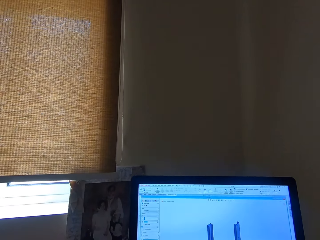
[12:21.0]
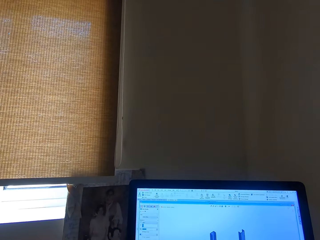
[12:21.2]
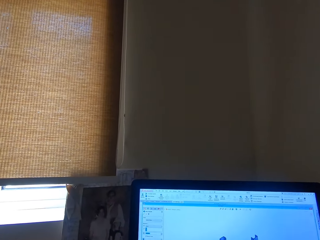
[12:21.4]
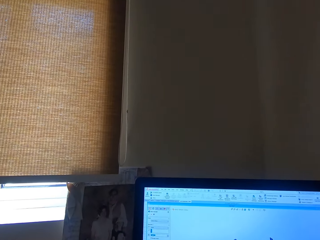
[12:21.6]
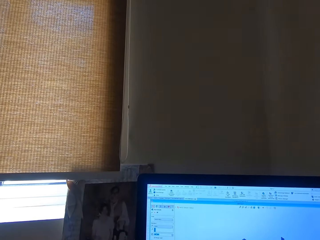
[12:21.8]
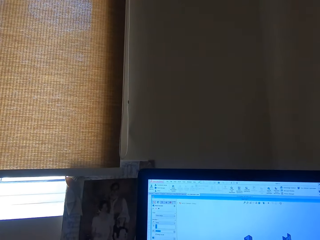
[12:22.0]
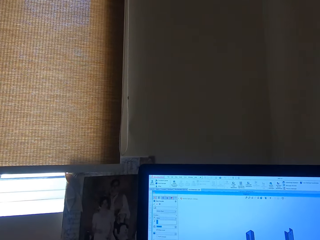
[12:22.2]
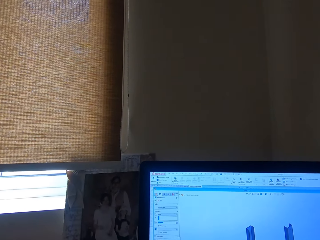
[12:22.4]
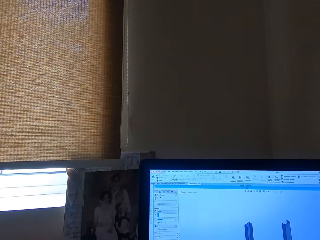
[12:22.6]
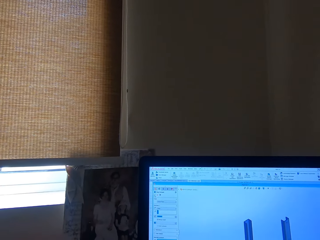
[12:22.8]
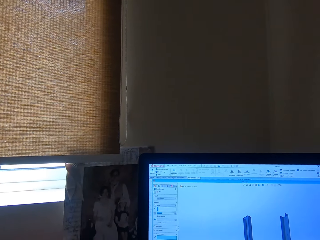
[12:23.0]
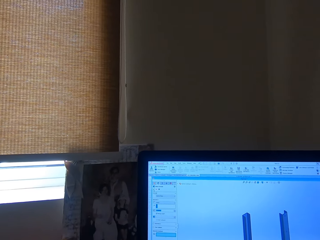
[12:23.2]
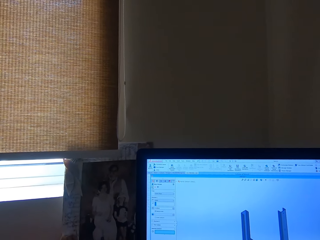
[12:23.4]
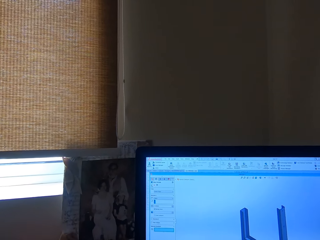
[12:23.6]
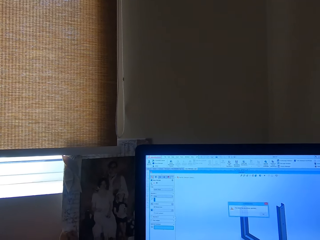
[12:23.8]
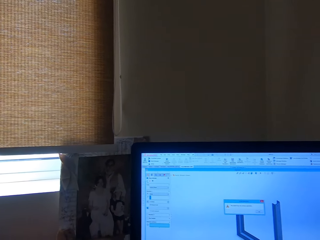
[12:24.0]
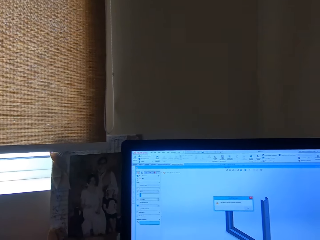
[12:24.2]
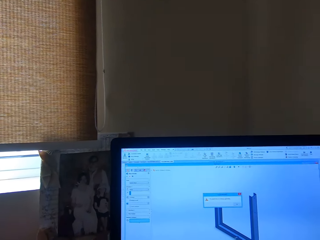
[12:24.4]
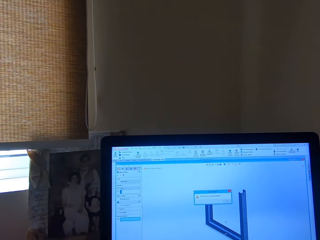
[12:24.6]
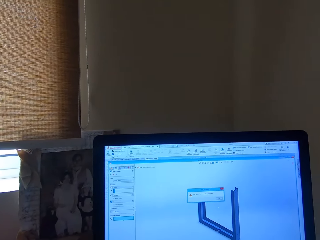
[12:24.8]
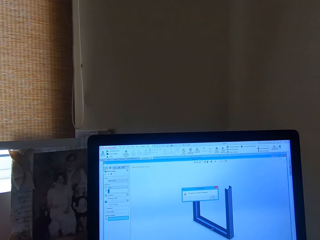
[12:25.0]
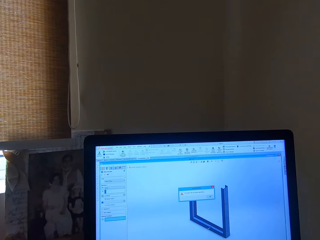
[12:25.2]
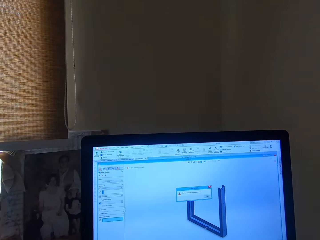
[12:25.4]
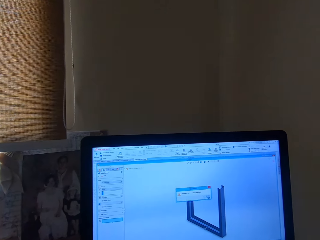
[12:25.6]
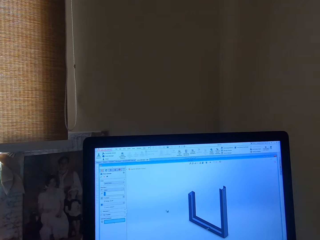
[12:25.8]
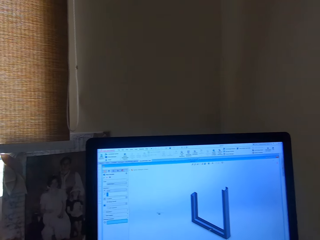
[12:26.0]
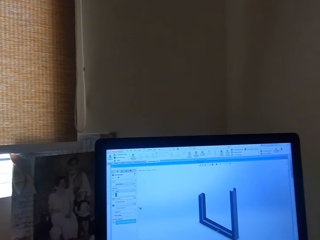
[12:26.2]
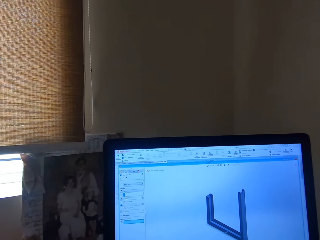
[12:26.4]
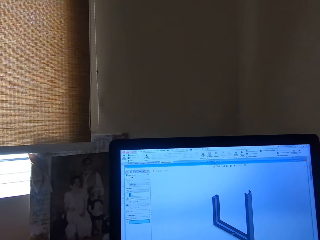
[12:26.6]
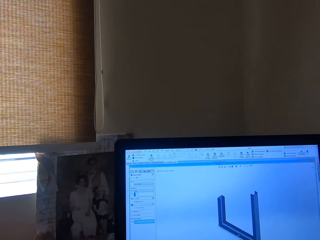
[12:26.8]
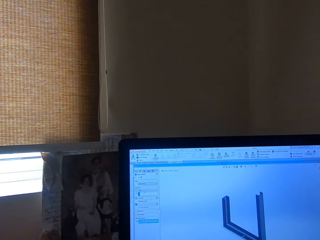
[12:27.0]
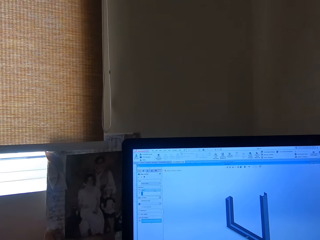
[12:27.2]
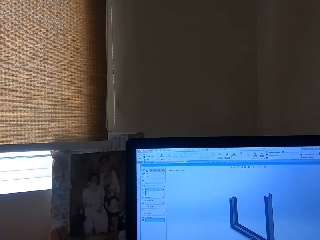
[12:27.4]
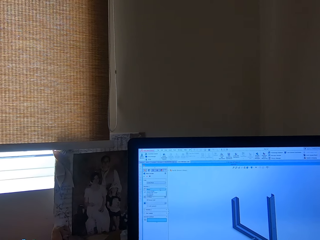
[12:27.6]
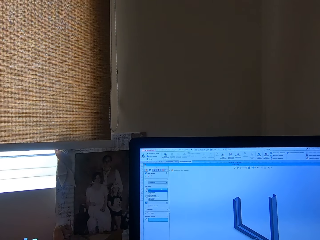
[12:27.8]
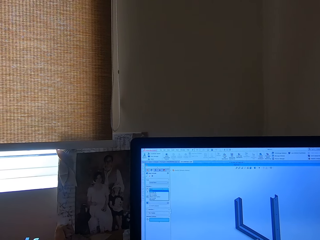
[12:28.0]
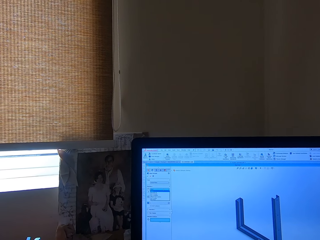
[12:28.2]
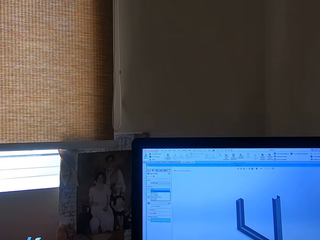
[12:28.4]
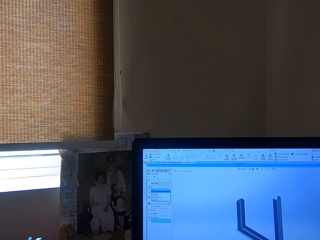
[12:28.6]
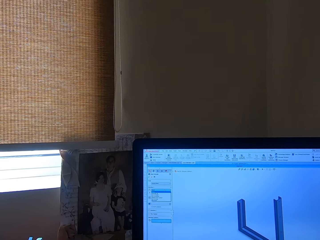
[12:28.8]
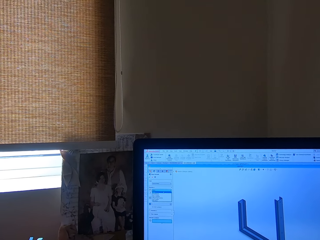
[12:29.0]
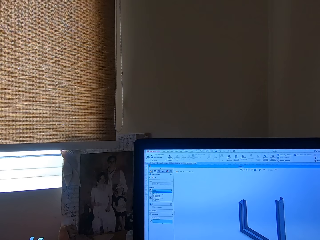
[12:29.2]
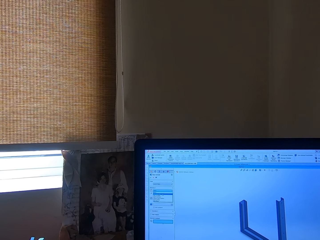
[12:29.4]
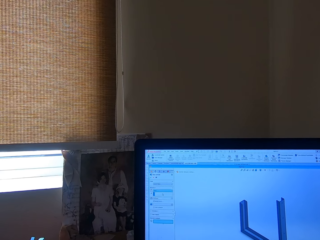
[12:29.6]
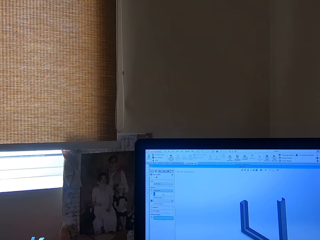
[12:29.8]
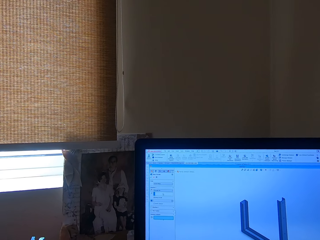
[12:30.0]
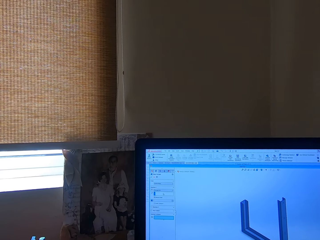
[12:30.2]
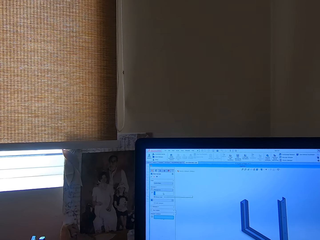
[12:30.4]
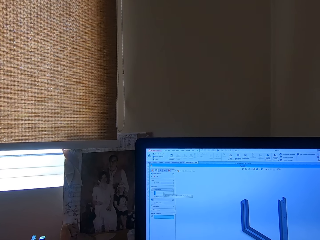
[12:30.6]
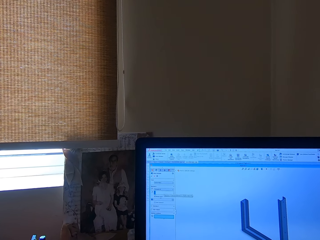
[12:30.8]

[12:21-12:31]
The camera wearer turns round. They operate the laptop.

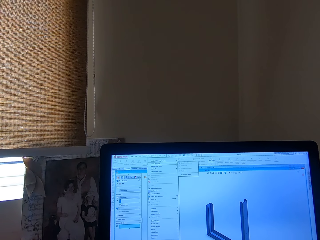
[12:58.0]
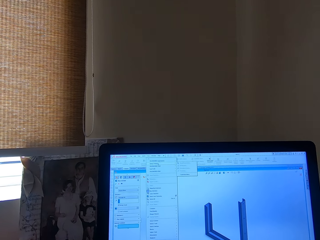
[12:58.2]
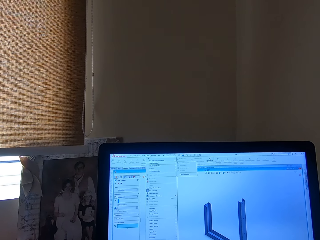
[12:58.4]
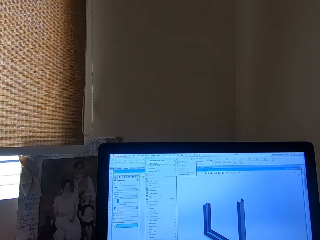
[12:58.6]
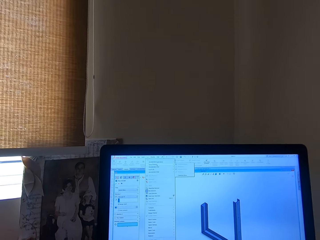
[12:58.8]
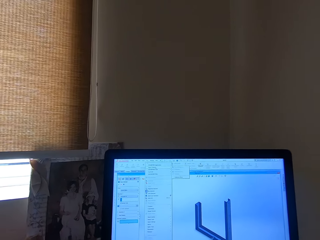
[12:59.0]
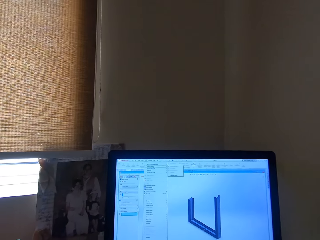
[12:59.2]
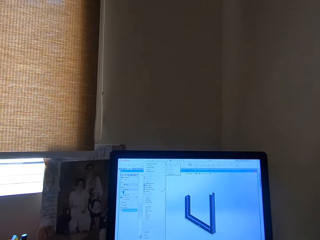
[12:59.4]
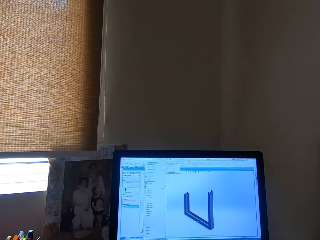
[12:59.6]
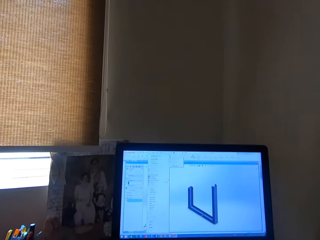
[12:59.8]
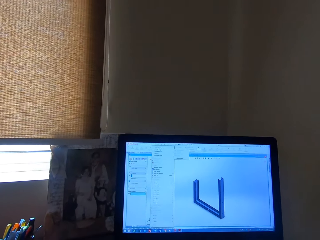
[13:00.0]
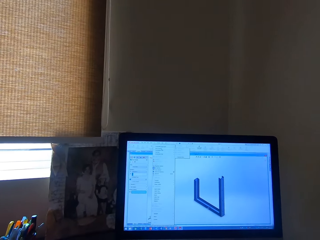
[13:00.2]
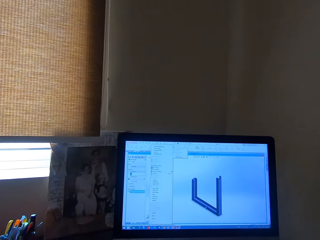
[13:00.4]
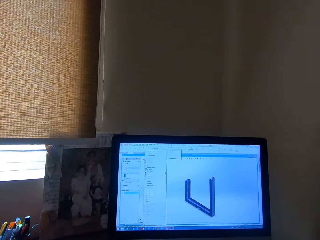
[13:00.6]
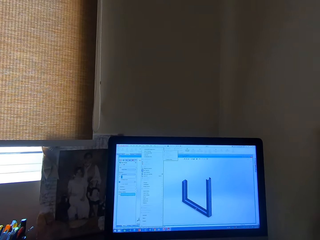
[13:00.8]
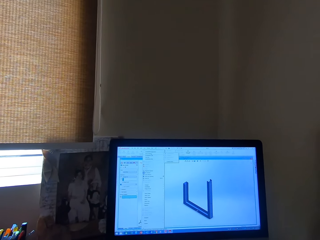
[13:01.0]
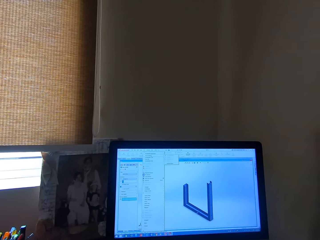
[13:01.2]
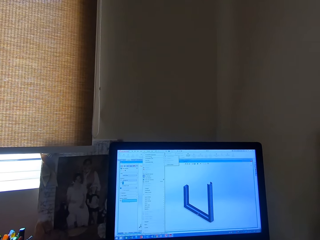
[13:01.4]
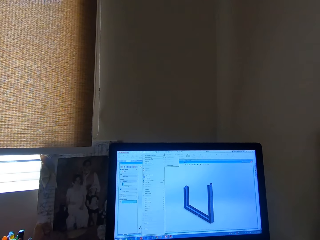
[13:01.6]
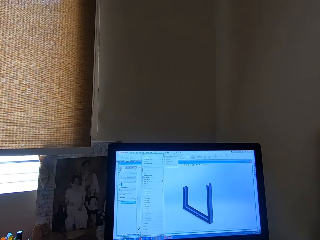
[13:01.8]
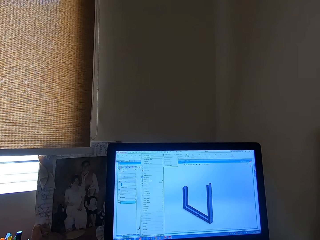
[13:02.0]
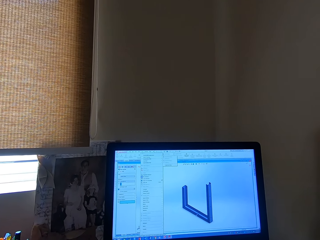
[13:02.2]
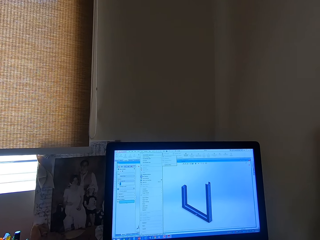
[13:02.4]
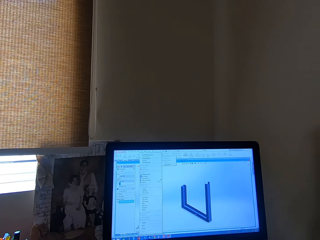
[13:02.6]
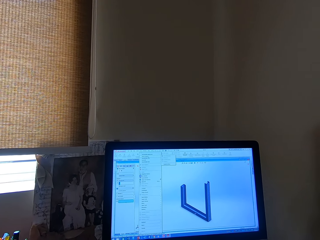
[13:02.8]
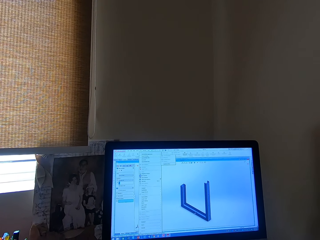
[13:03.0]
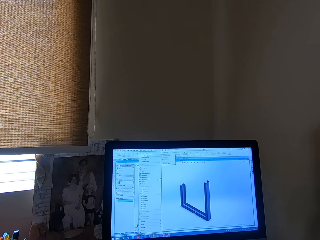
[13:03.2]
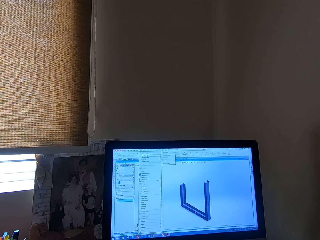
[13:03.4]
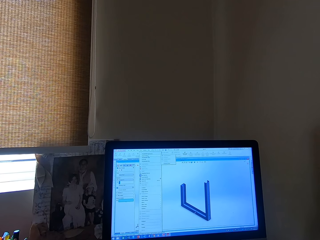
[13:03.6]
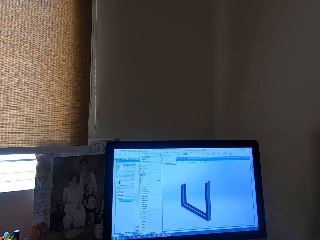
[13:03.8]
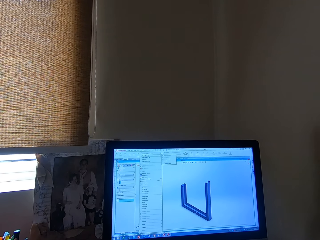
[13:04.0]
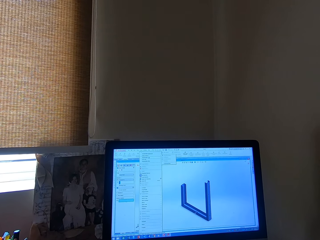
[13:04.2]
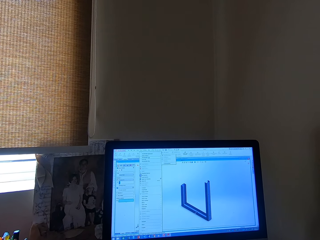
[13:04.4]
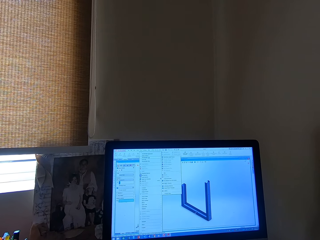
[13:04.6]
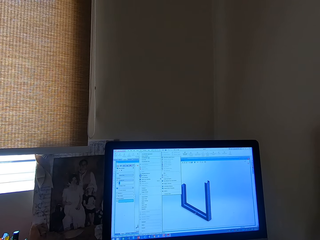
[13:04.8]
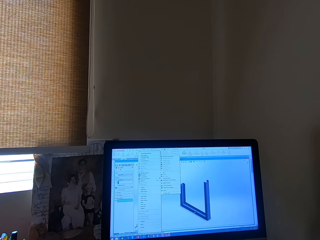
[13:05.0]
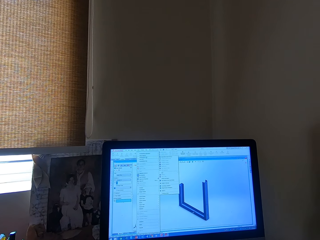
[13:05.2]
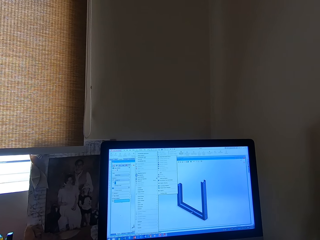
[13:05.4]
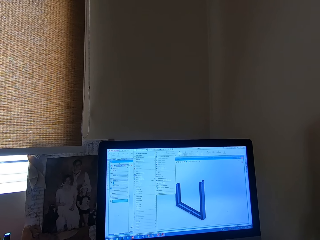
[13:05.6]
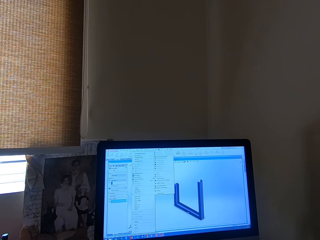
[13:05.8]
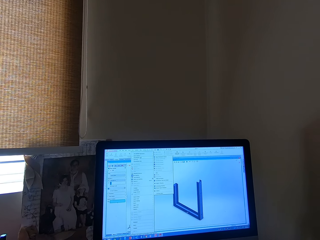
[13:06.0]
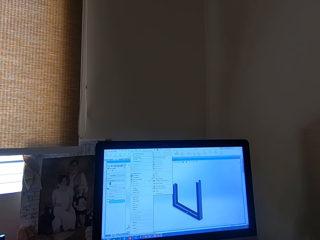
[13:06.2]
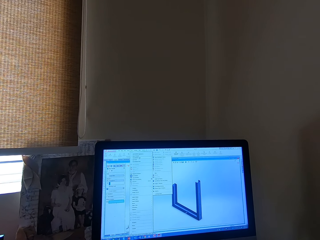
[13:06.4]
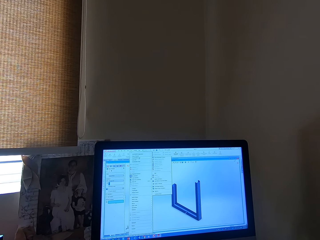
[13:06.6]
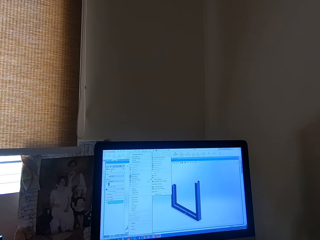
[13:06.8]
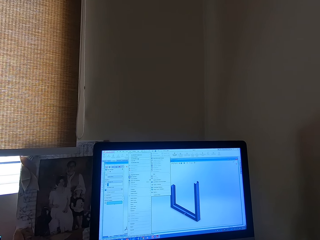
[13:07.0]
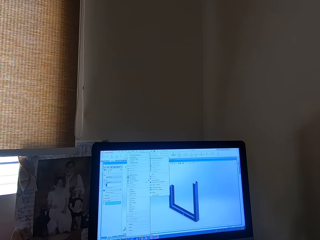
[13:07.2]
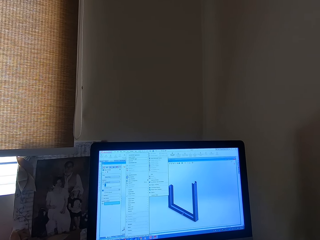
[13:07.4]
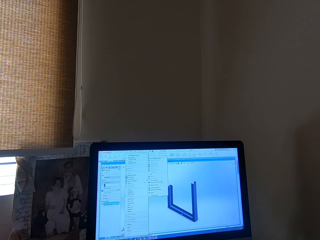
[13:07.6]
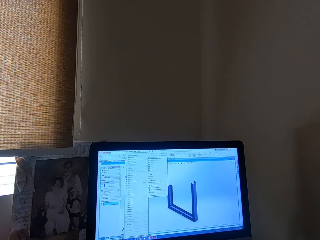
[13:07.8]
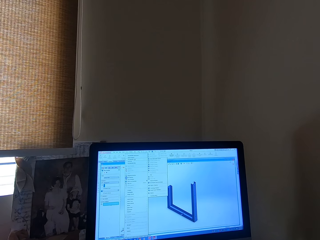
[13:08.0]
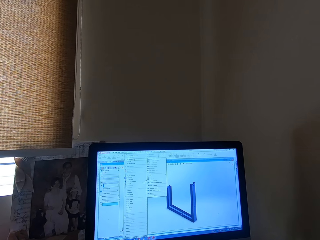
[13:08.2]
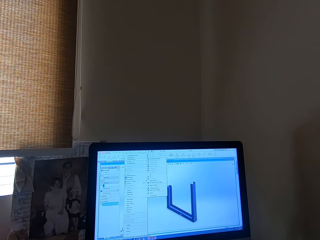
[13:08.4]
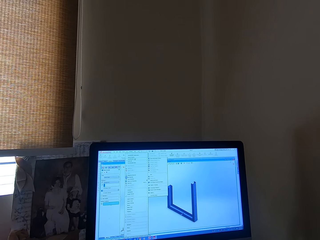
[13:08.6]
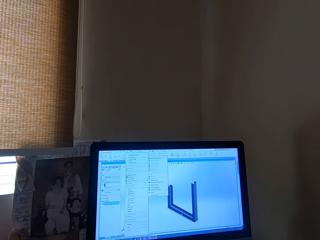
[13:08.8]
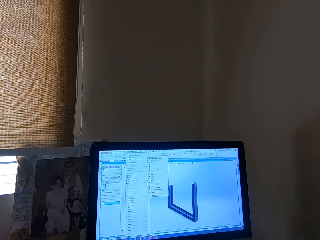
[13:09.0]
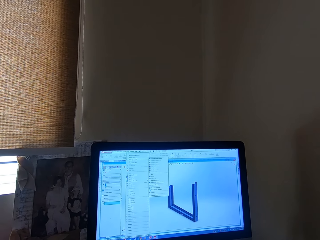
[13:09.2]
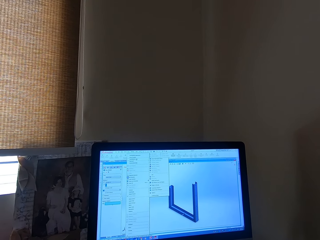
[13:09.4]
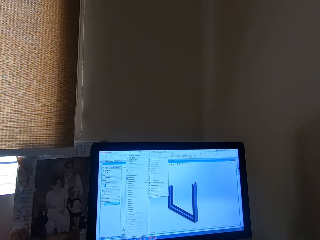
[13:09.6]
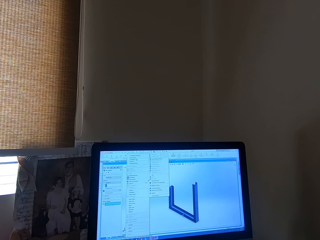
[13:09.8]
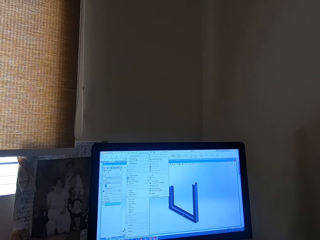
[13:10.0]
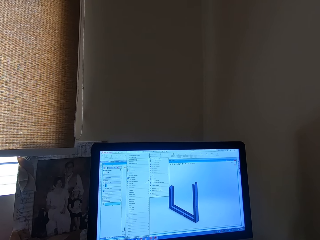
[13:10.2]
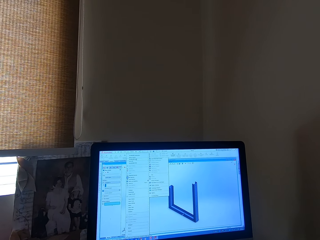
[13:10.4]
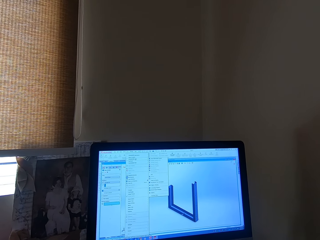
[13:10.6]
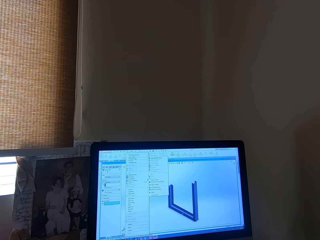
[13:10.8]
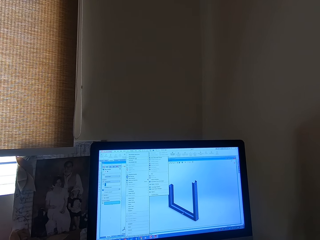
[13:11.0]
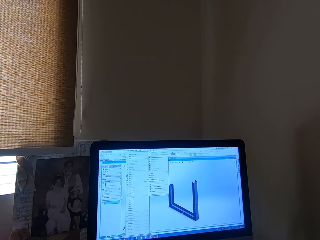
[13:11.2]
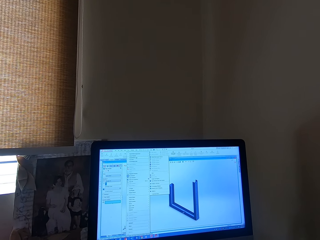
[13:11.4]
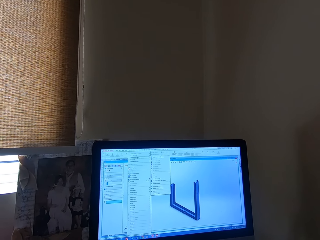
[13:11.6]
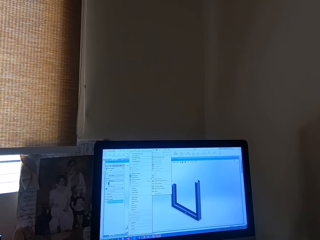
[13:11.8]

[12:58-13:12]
The camera wearer moves. They operate the laptop.
